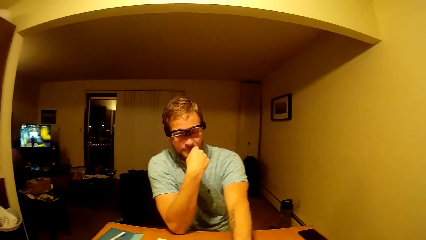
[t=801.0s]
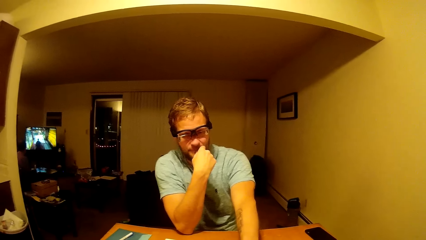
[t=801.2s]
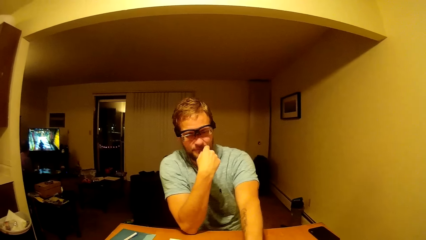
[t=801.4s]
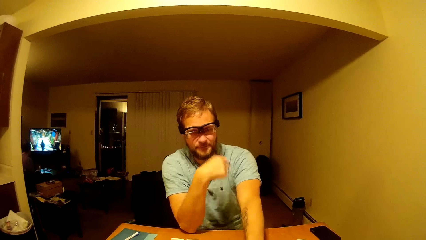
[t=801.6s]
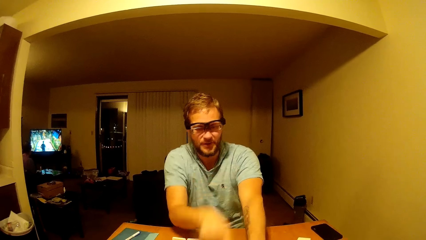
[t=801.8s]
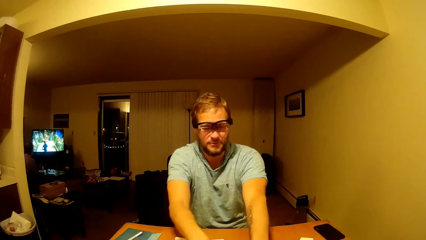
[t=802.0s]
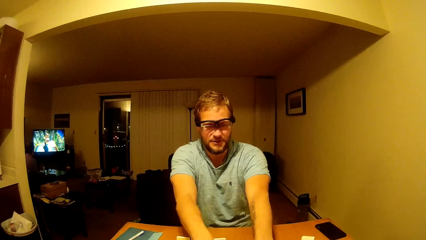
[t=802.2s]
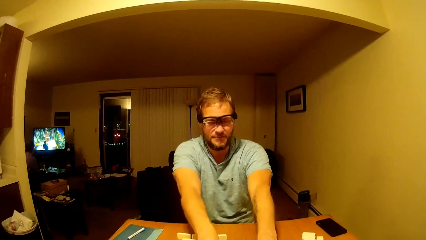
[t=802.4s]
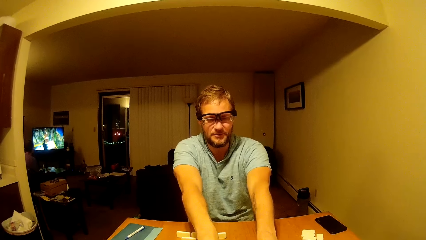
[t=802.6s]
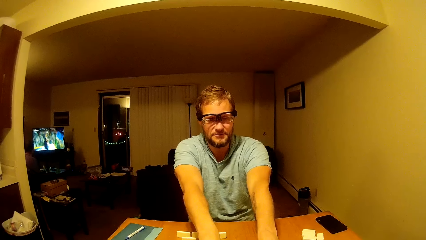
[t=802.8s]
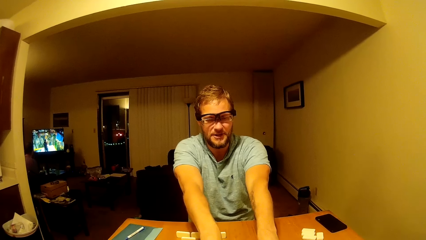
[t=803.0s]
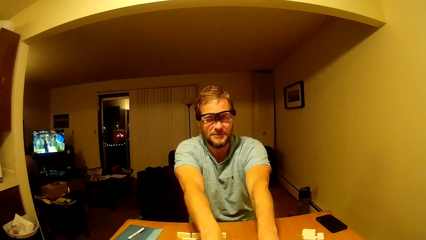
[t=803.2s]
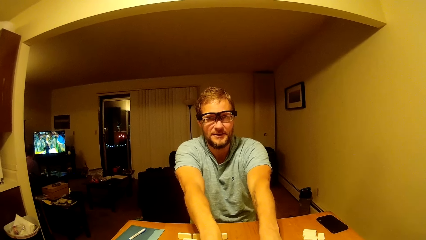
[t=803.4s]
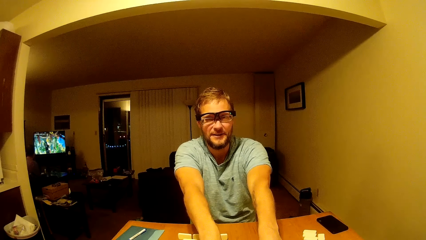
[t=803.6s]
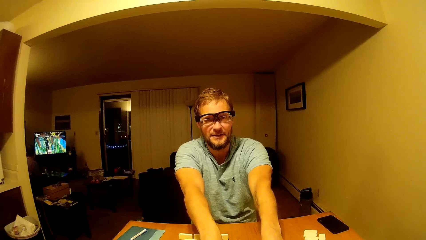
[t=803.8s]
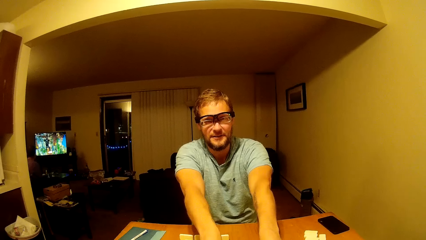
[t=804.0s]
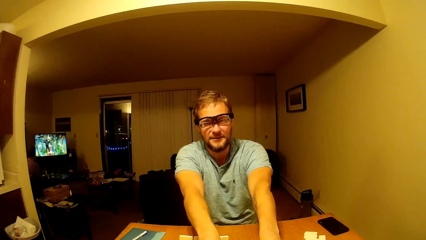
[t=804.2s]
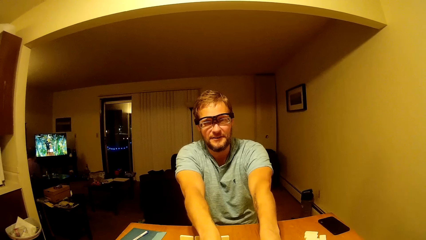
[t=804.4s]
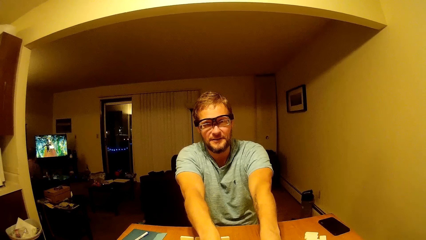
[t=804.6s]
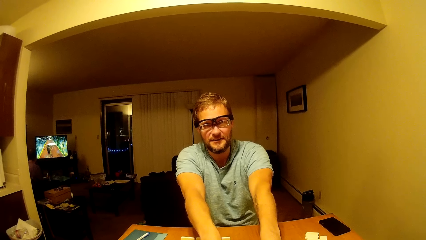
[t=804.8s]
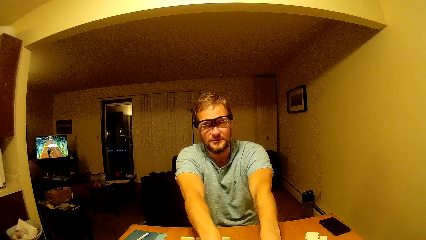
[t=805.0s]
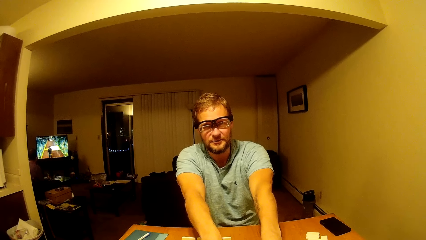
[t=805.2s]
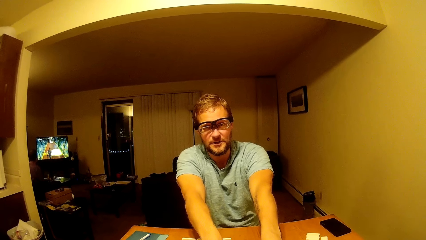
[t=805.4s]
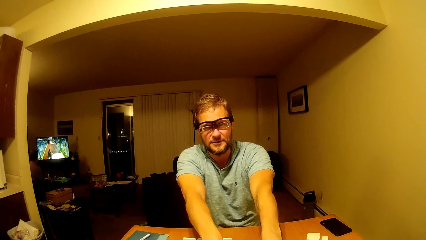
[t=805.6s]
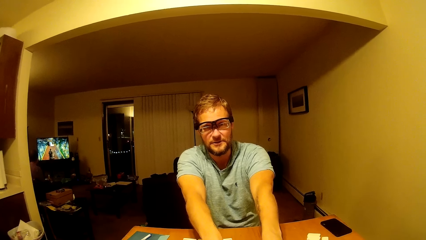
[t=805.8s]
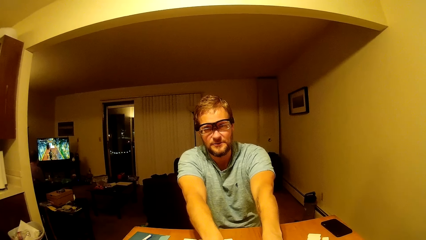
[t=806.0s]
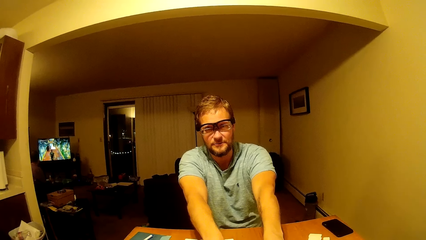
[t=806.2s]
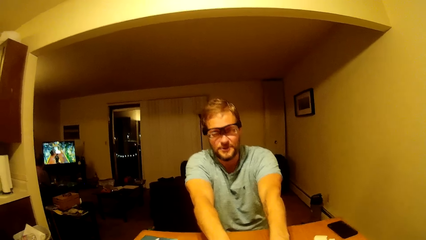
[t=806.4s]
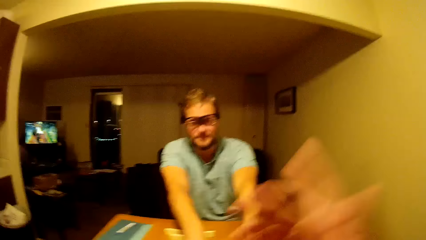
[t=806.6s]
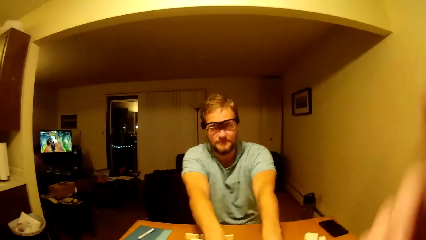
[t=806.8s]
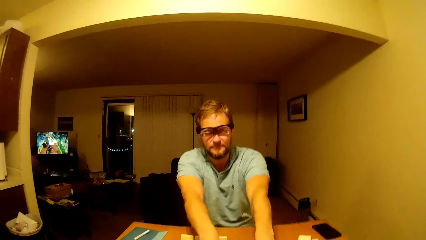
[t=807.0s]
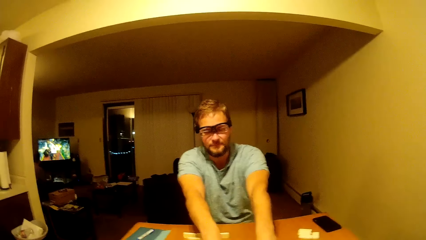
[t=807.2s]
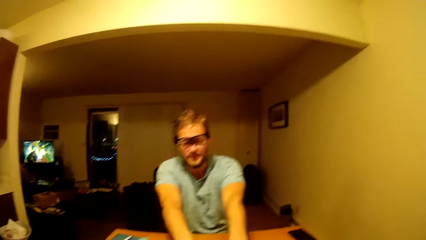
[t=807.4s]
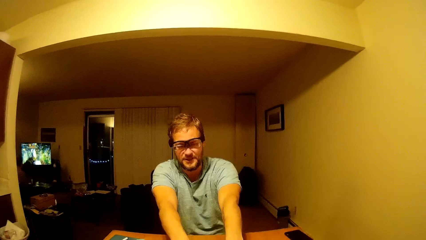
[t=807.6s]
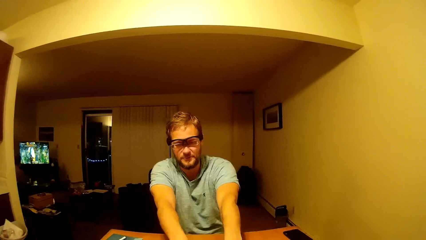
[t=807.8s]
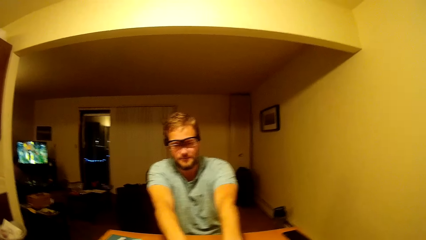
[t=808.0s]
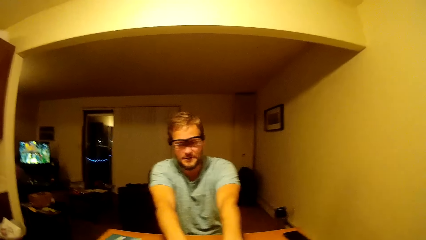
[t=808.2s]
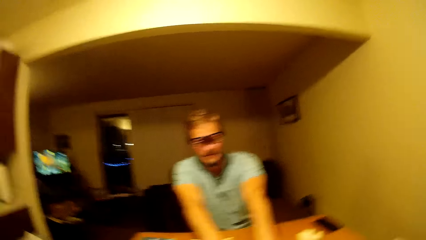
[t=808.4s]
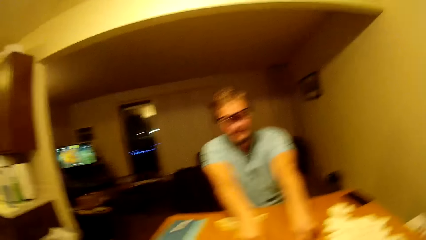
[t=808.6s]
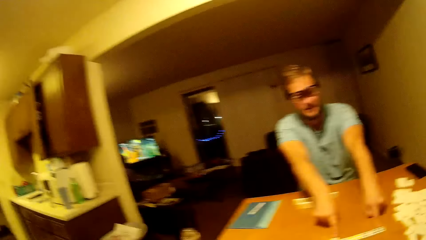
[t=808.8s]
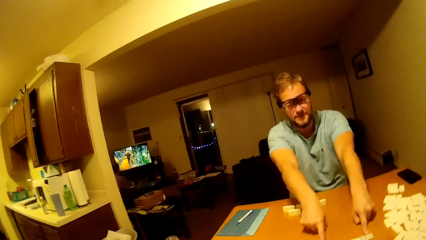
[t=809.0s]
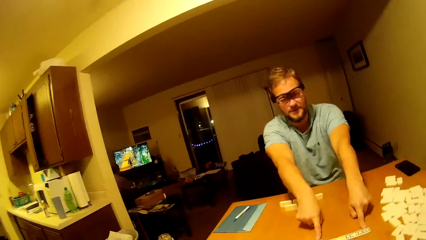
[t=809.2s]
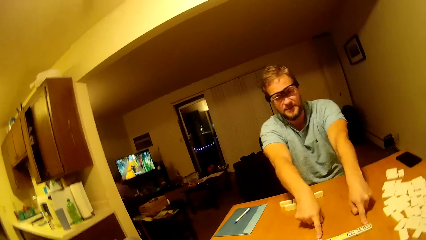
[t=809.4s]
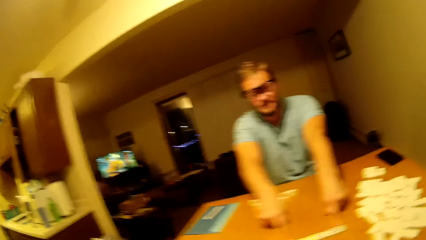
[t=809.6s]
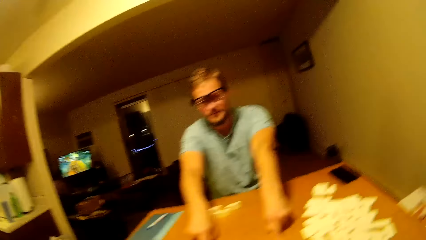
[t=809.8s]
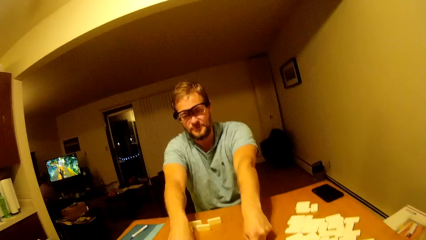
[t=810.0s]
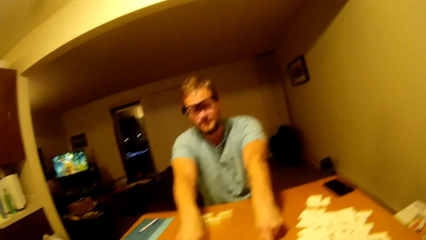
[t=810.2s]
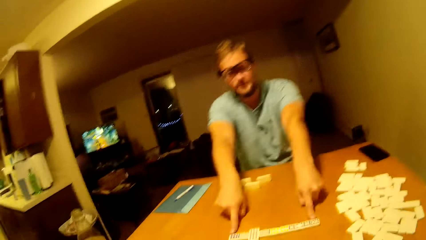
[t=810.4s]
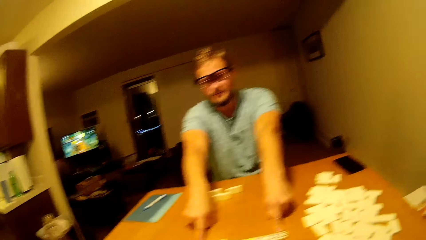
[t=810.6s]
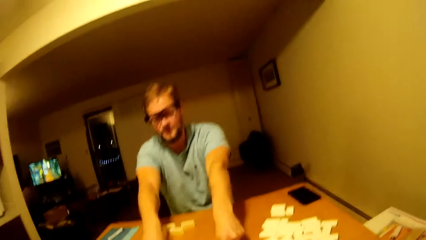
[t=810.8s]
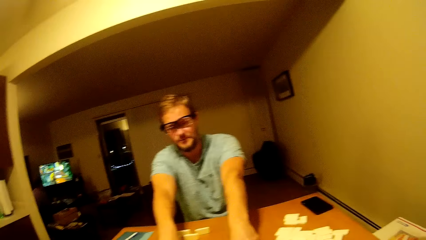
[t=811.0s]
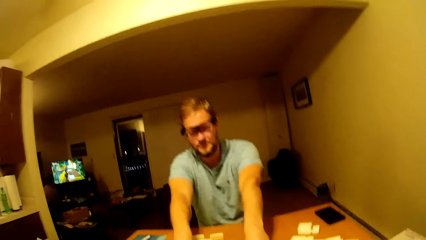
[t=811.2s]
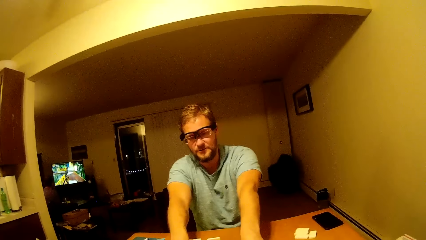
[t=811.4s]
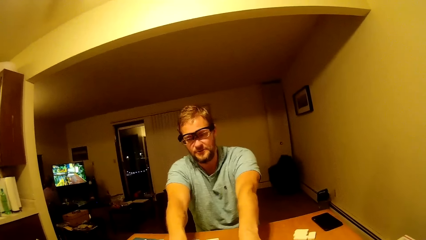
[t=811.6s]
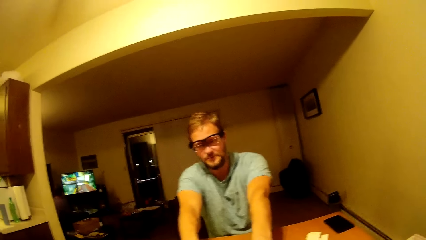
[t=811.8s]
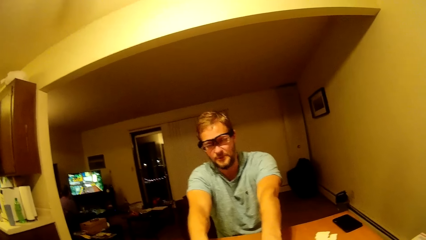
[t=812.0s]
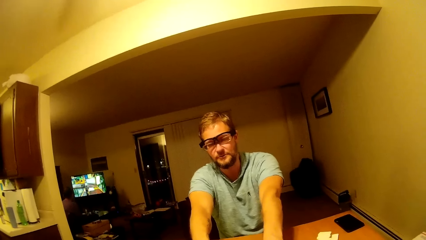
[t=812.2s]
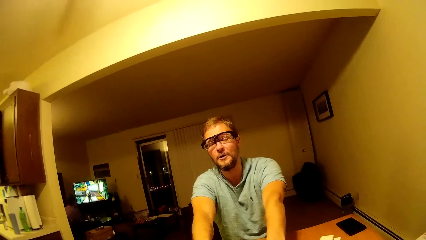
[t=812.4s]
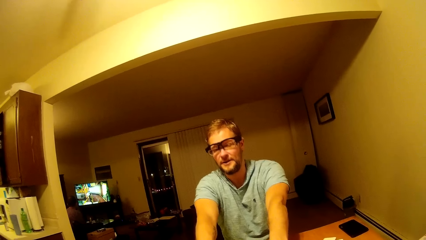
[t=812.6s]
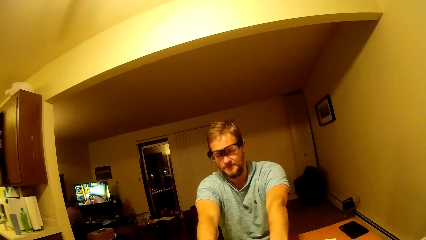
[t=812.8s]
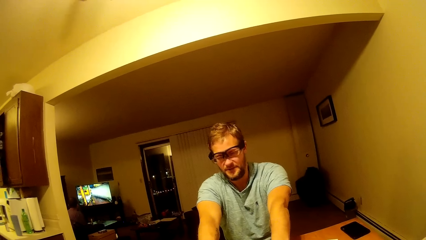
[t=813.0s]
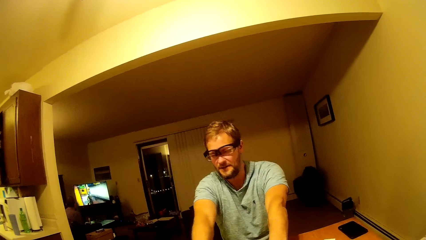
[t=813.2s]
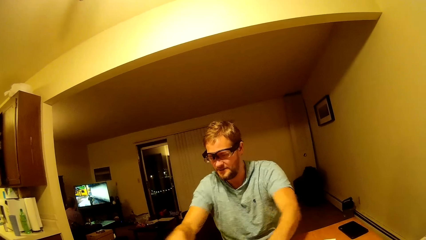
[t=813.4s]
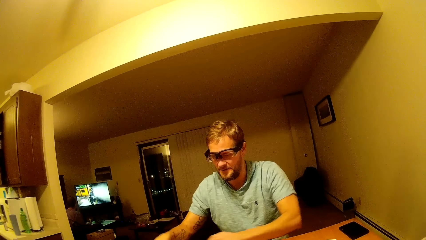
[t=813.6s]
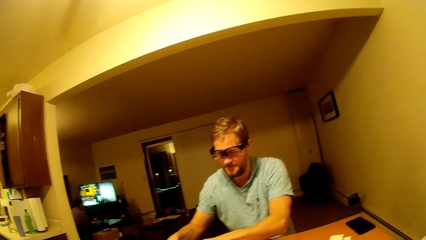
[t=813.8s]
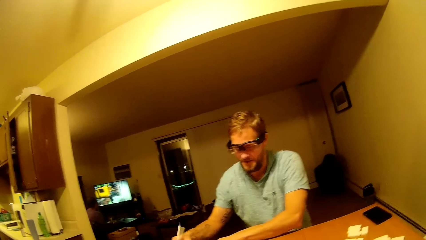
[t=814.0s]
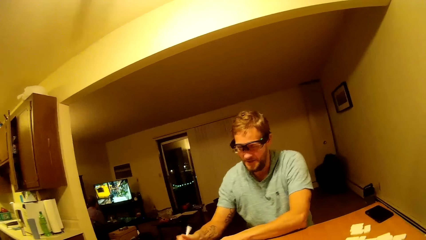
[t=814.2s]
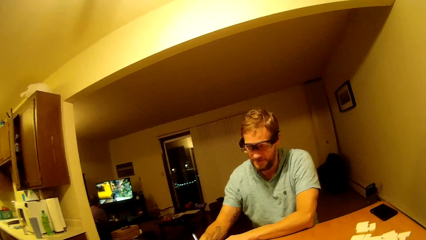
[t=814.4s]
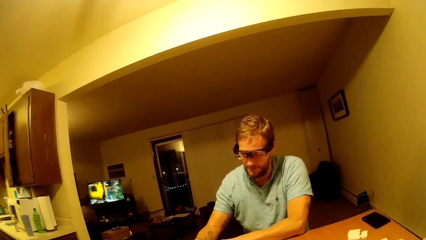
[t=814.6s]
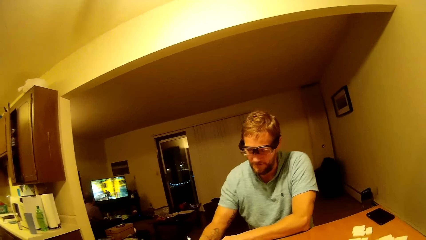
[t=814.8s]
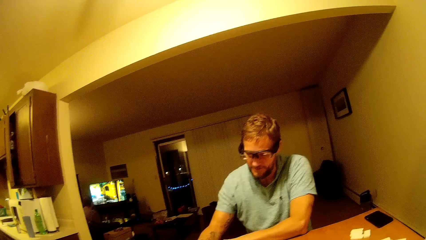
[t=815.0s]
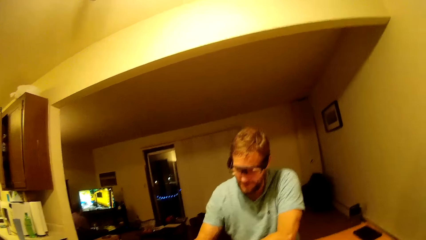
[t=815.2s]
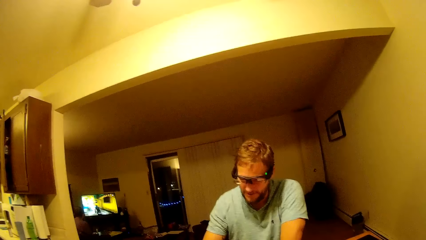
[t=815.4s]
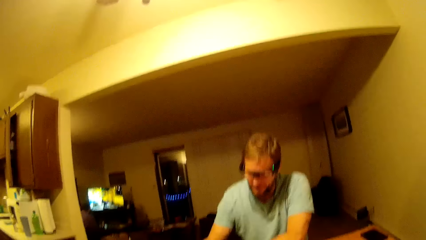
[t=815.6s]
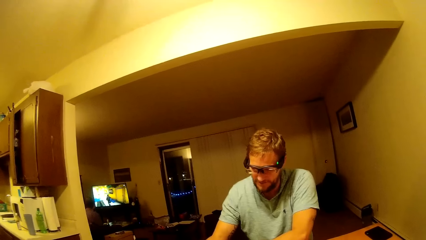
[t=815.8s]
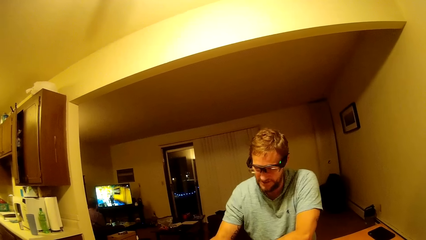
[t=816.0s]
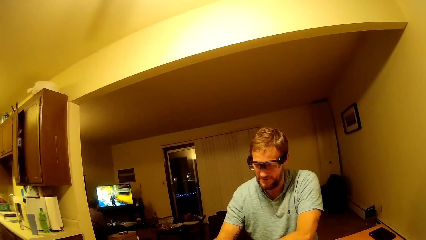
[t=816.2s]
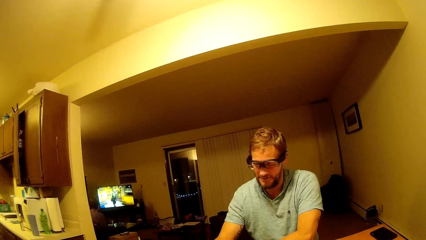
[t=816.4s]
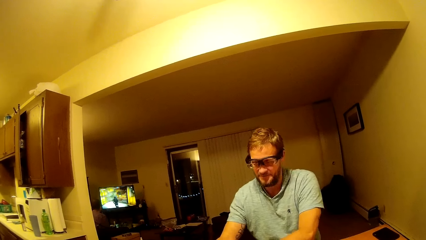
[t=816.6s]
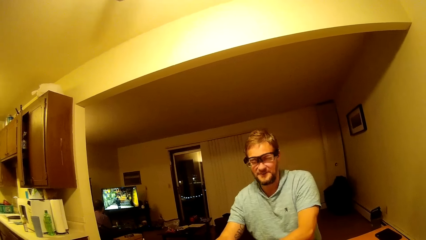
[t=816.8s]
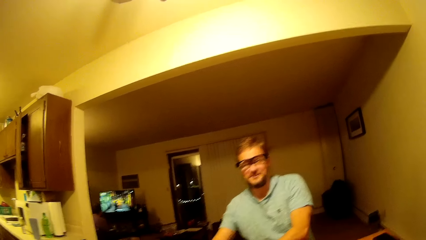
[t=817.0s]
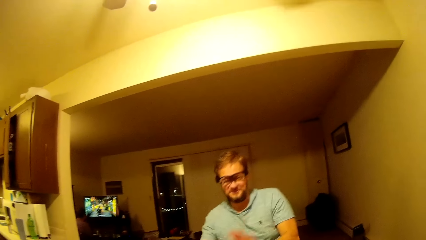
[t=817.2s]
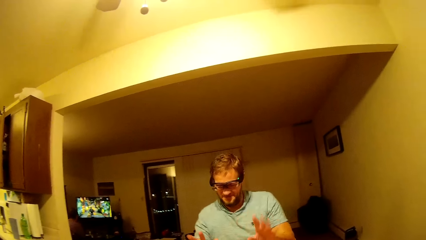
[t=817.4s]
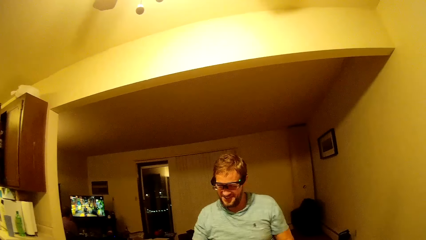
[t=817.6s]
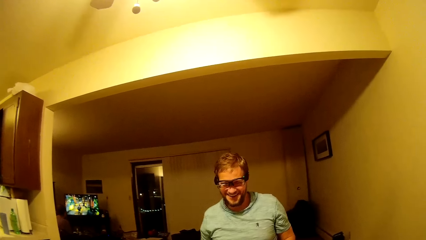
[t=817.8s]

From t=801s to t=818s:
The camera wearer raises his hand. A man picks up a pen from the table and writes on a book with the pen.
